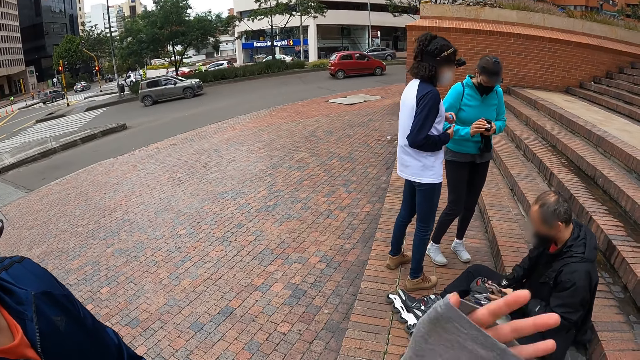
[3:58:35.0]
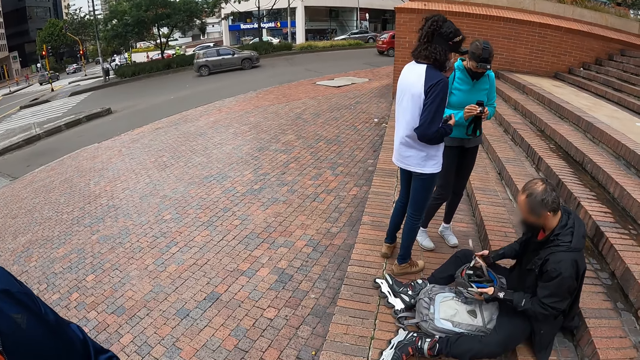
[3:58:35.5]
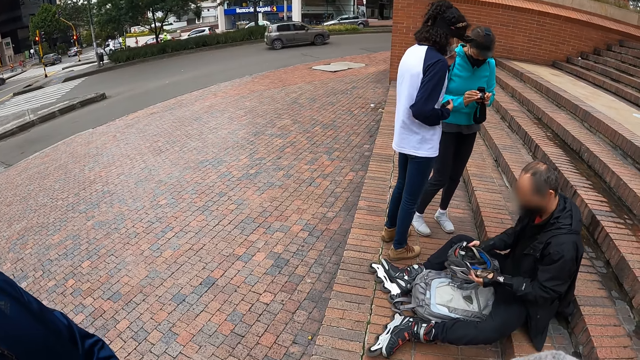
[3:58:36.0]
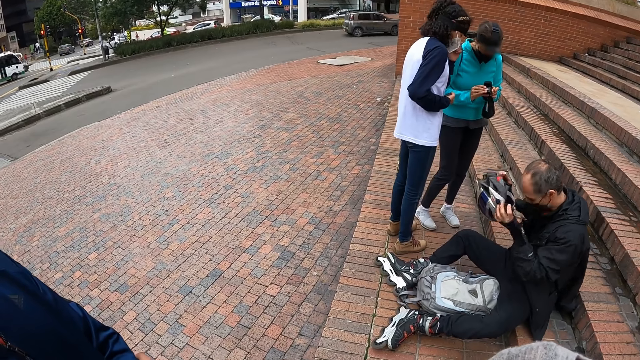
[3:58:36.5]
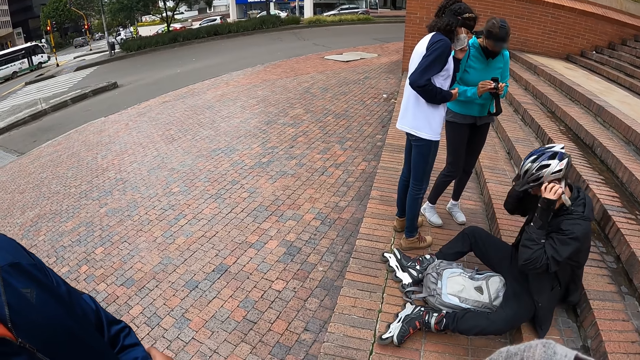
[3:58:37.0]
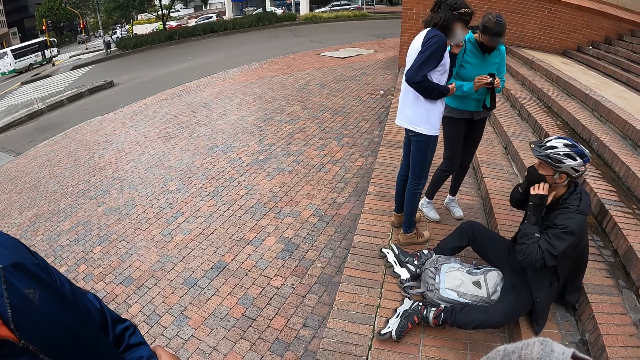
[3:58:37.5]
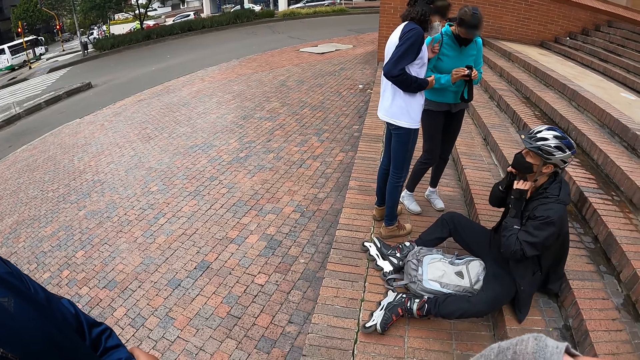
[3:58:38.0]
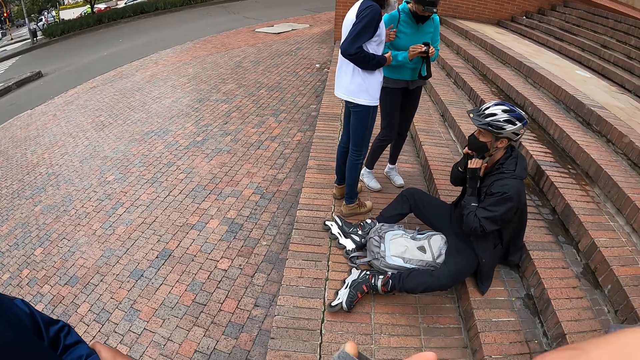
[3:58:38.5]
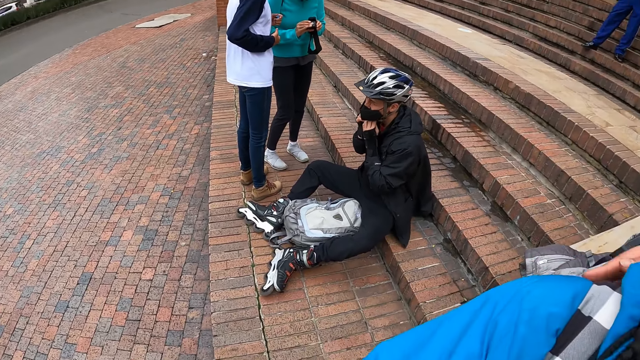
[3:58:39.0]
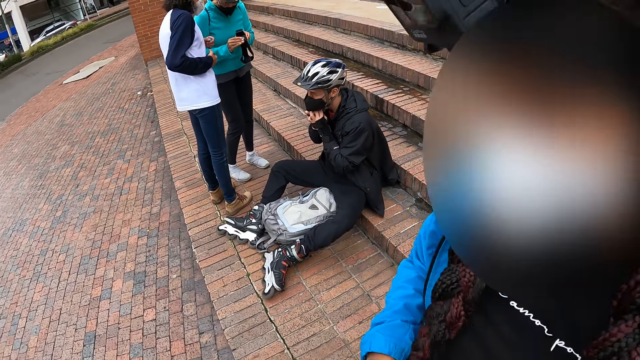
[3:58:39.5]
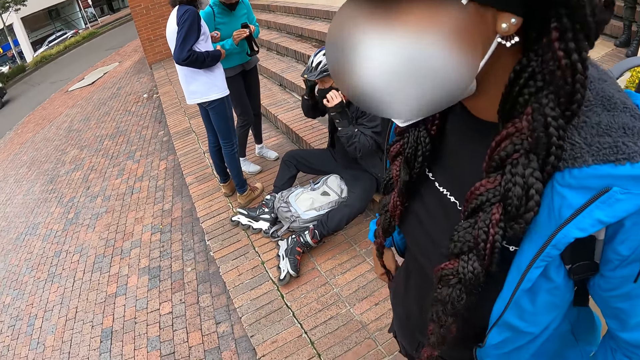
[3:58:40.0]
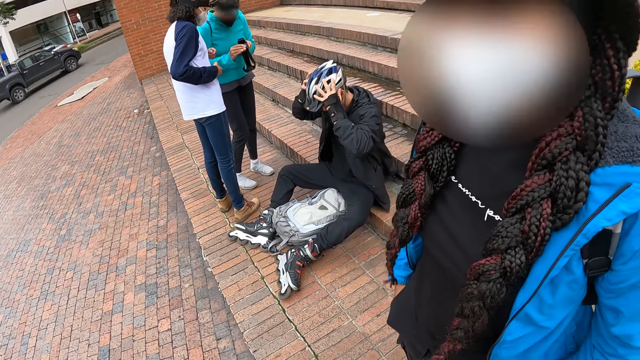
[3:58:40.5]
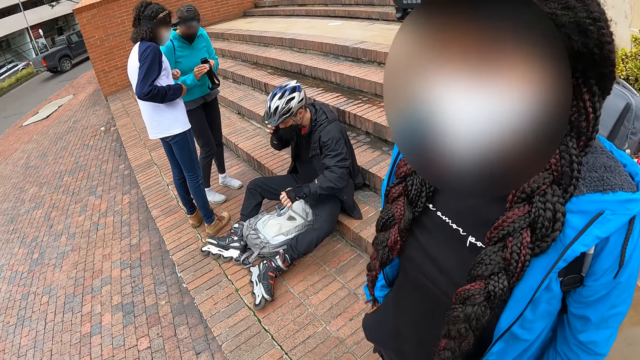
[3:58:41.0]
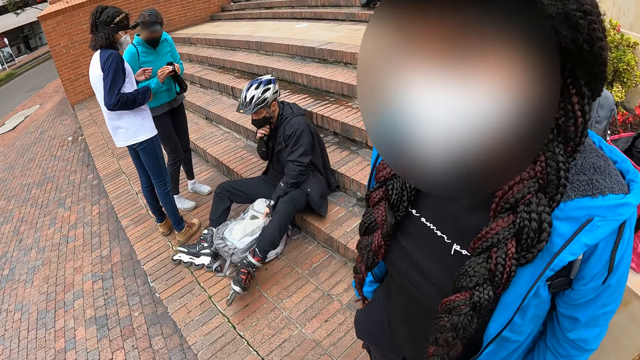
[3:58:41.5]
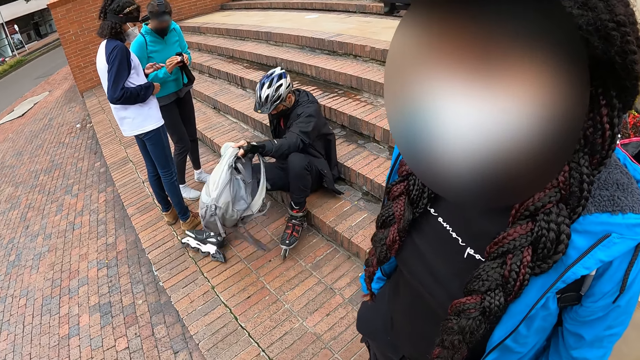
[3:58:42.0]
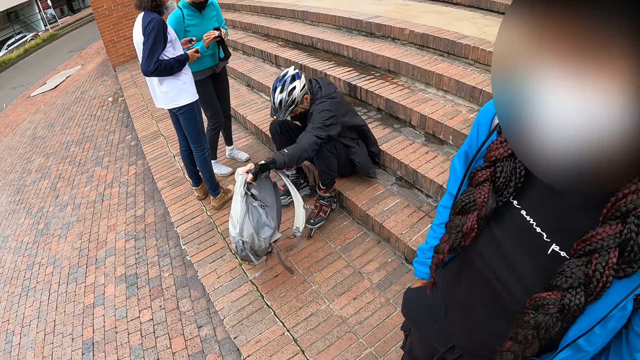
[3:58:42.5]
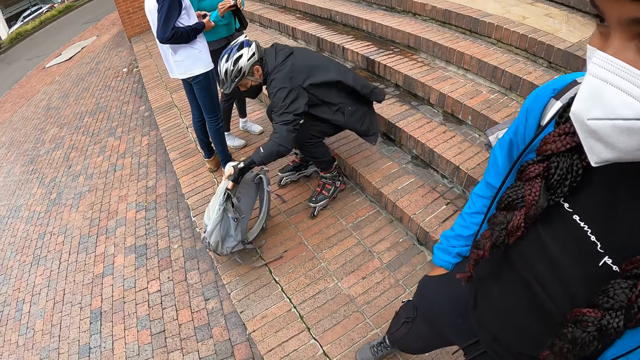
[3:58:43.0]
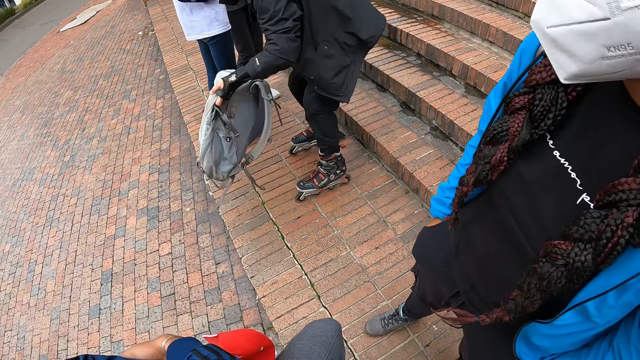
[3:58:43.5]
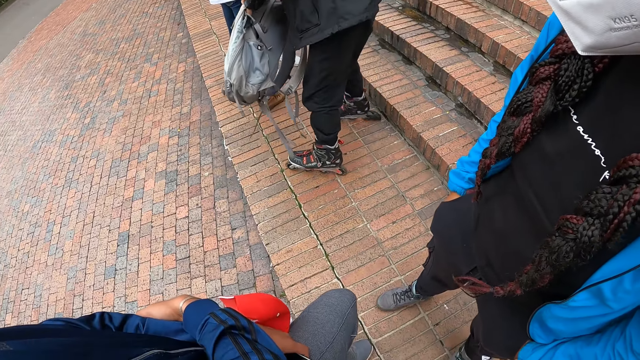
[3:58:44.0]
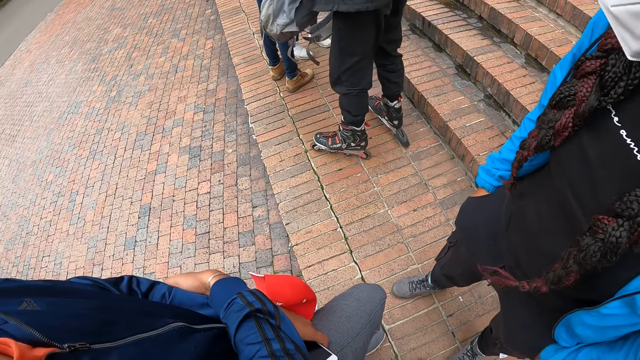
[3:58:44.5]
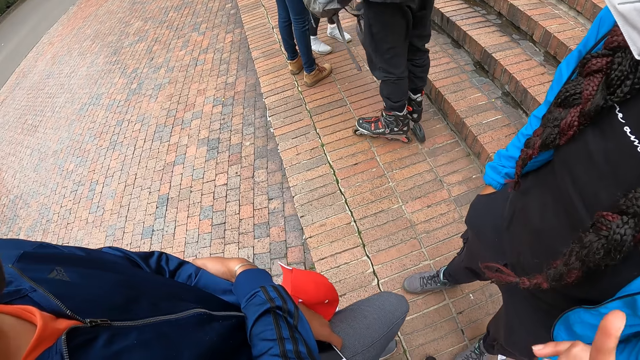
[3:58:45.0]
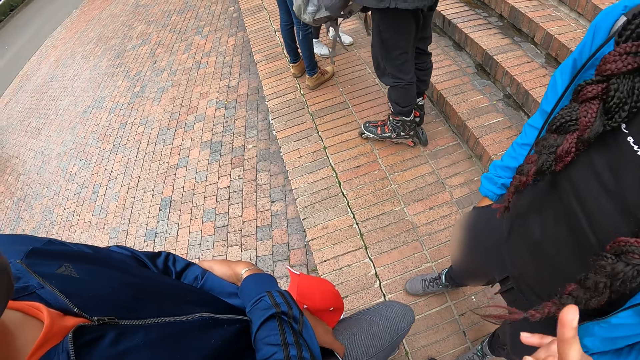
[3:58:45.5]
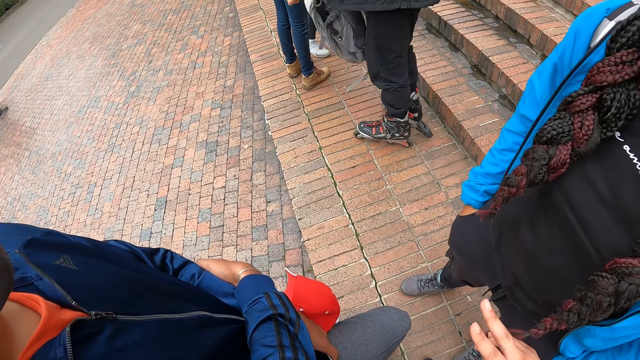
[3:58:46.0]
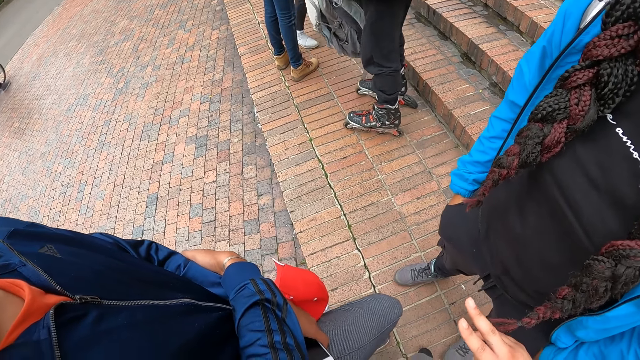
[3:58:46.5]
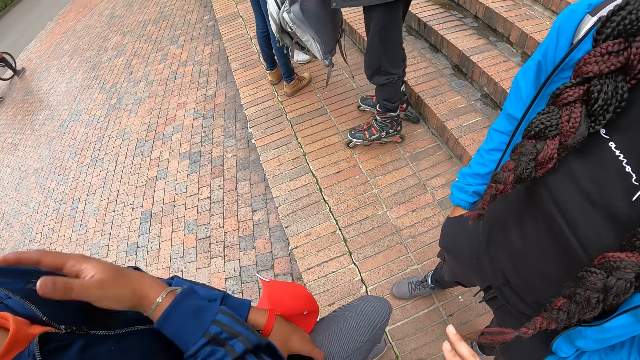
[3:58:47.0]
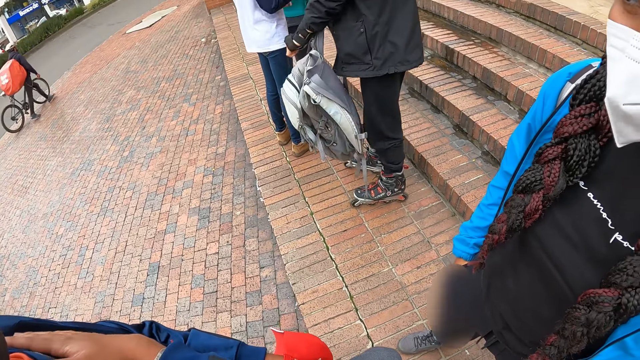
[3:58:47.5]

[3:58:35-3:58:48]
The man holds the helmet with both hands. He wears the helmet on his head with both hands. He buckles the helmet on his head with both hands. A woman interacts with another woman. The man picks his bag from the ground with his left hand. He stands up from the staircase. The camera wearer speaks with gestures.

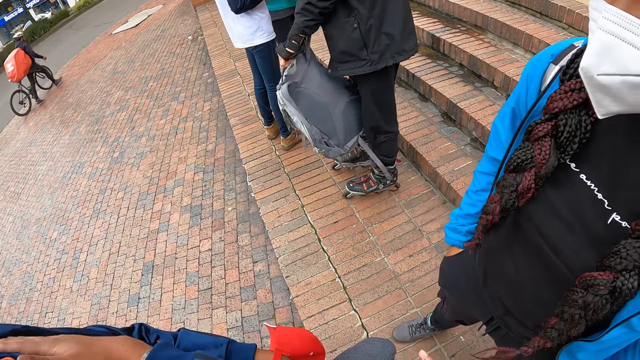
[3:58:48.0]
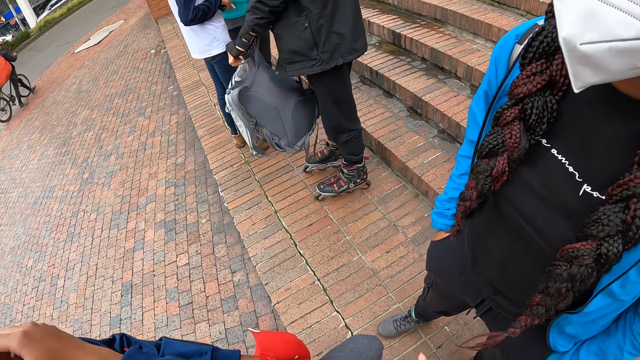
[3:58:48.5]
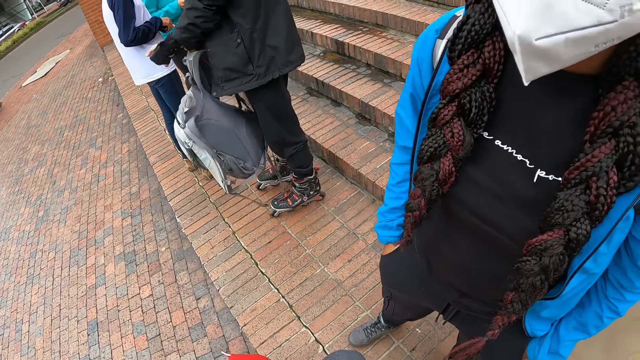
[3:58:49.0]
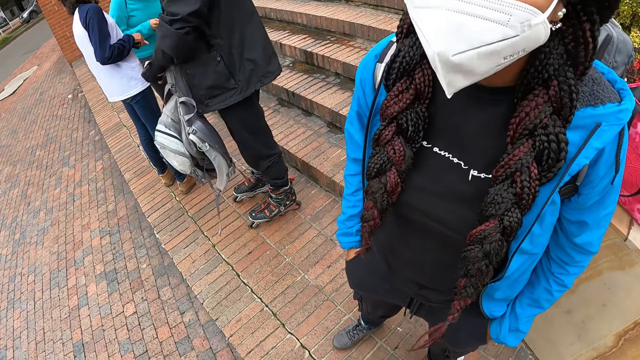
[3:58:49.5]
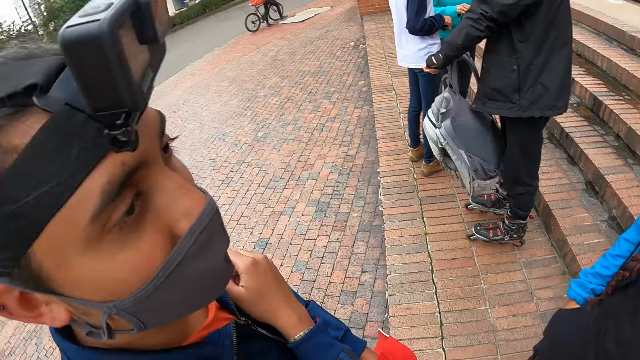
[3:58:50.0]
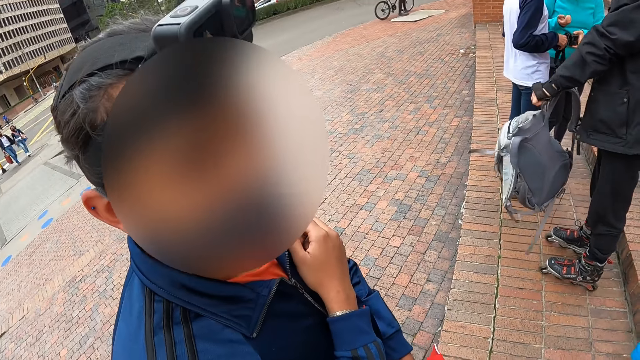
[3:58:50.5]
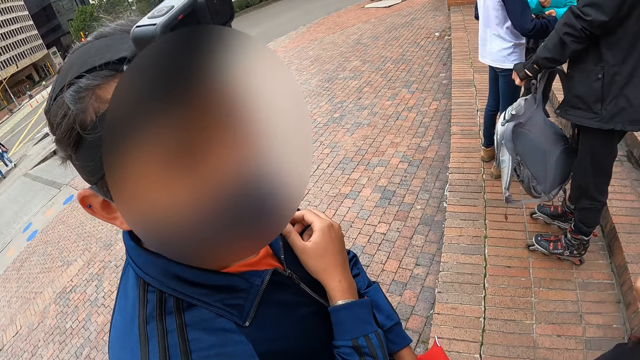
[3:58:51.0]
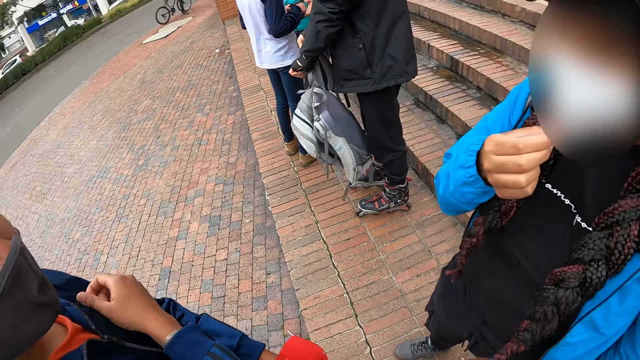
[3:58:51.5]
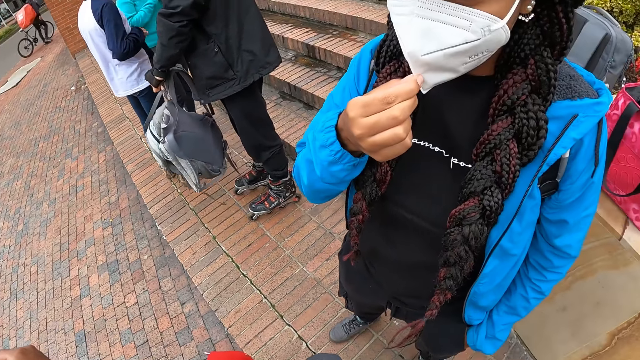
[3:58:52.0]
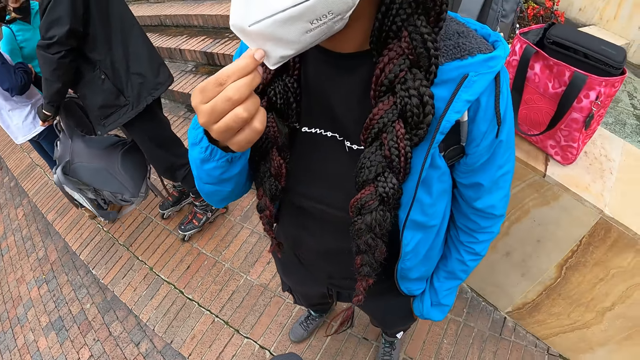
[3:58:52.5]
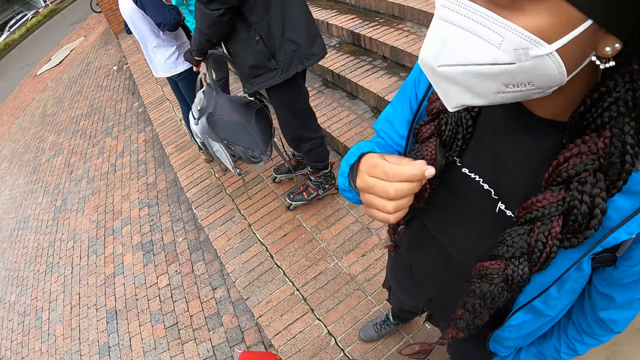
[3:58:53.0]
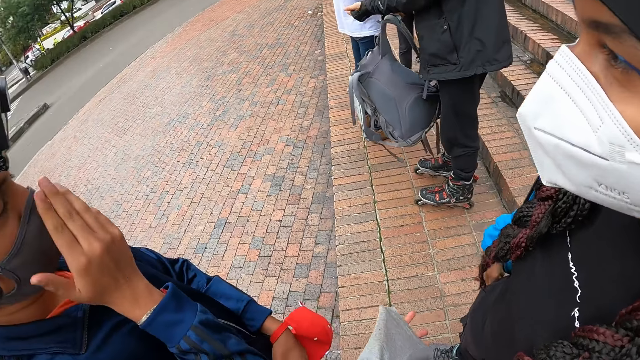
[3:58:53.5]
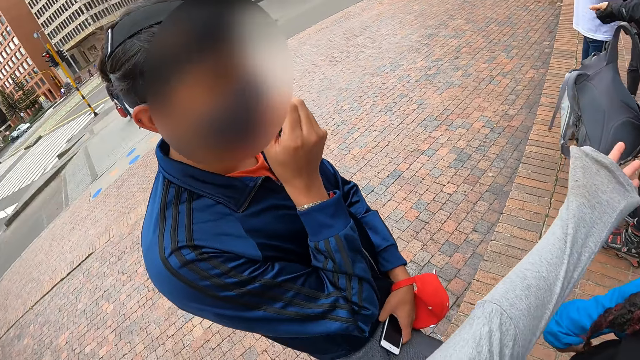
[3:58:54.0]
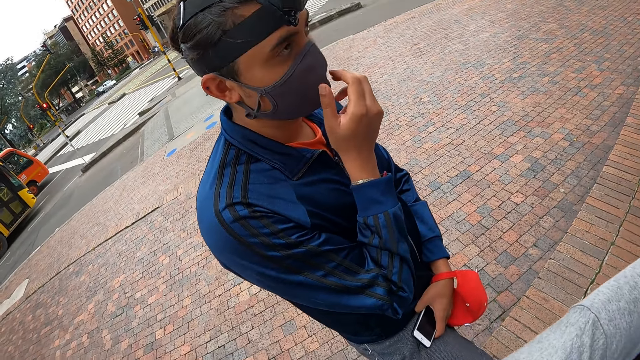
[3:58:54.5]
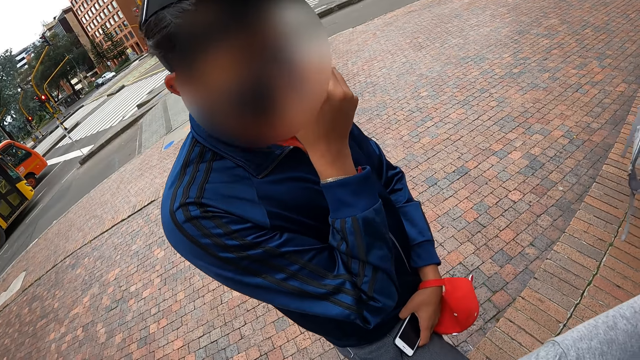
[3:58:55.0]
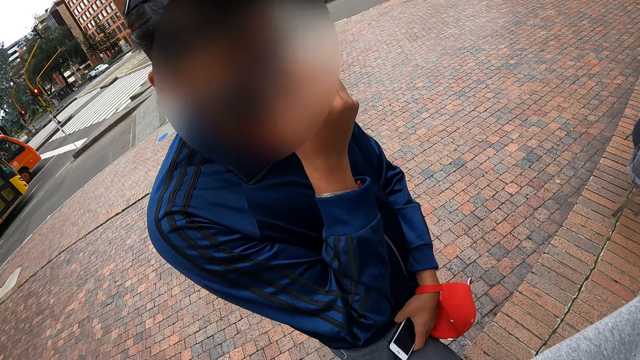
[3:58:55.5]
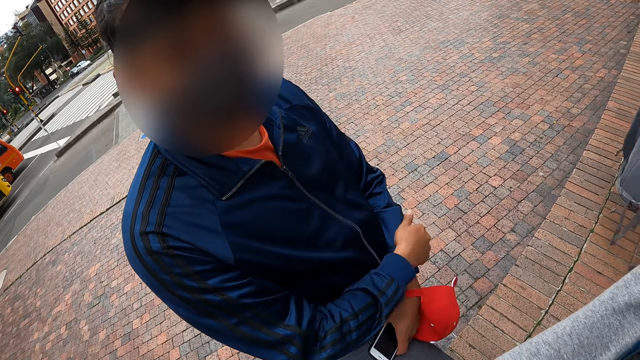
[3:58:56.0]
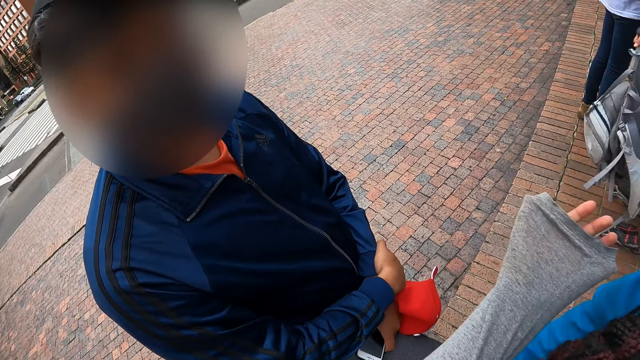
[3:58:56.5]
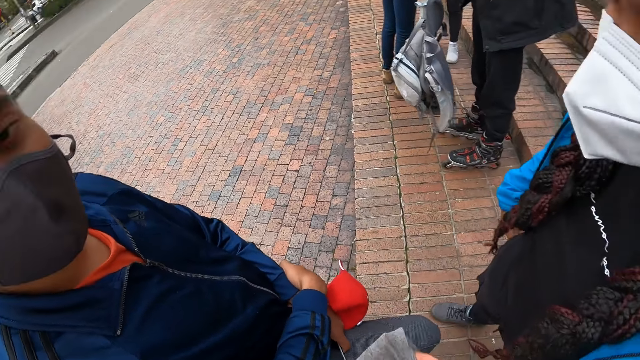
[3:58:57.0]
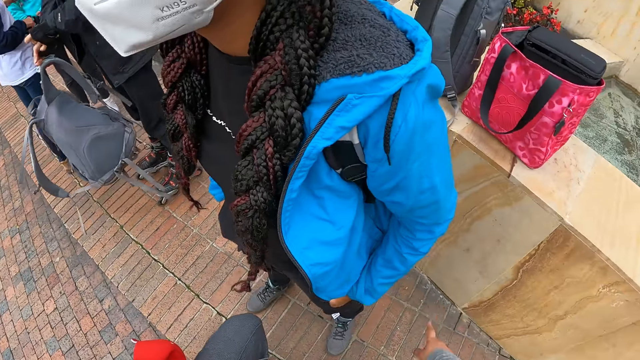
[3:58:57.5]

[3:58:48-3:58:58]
The camera wearer looks around. A woman adjusts a nose mask on her face with her right hand. A man adjusts a nose mask on his face with his right hand.
